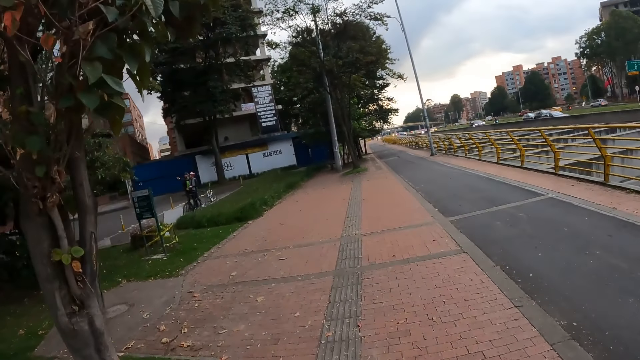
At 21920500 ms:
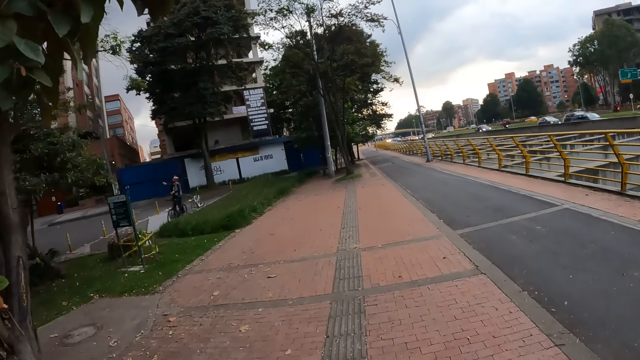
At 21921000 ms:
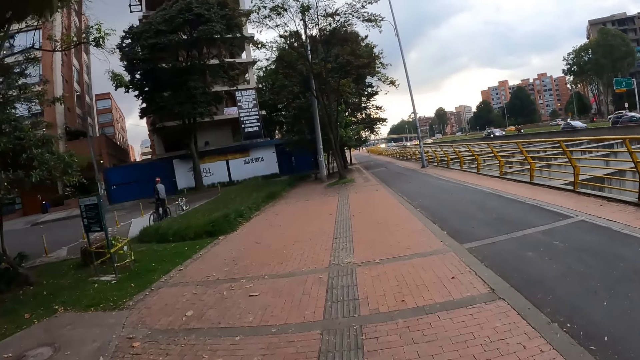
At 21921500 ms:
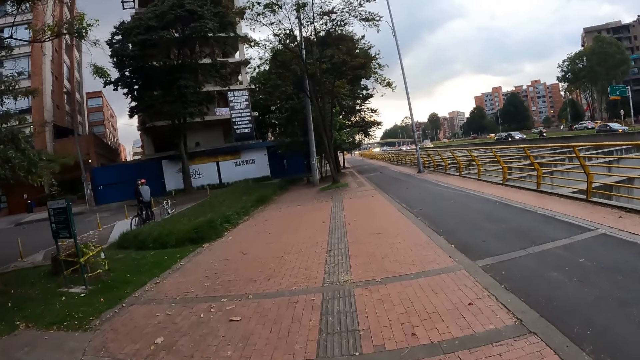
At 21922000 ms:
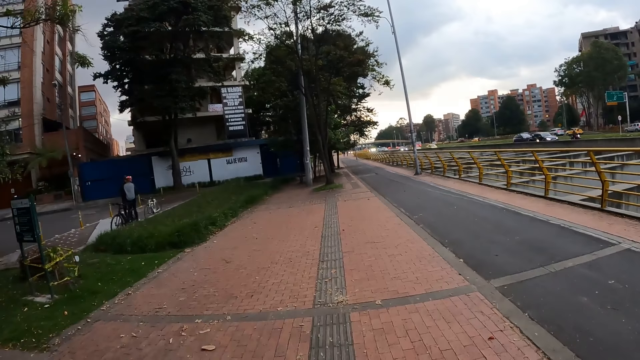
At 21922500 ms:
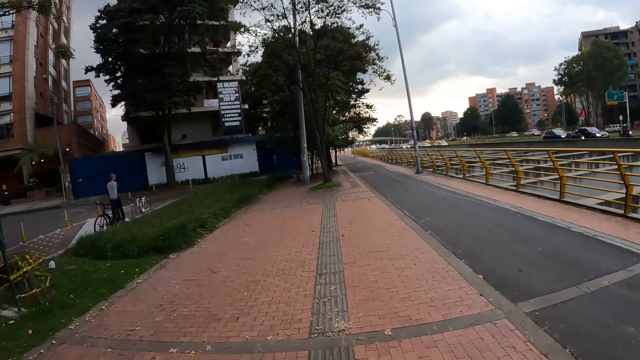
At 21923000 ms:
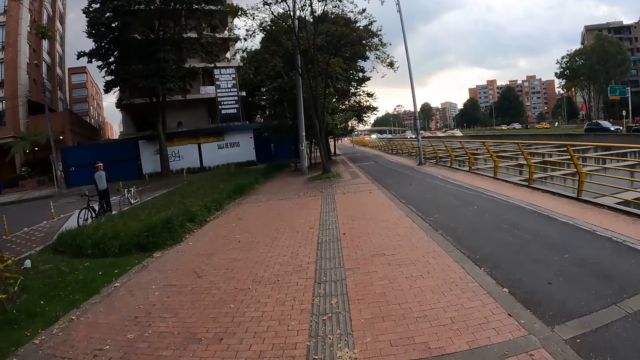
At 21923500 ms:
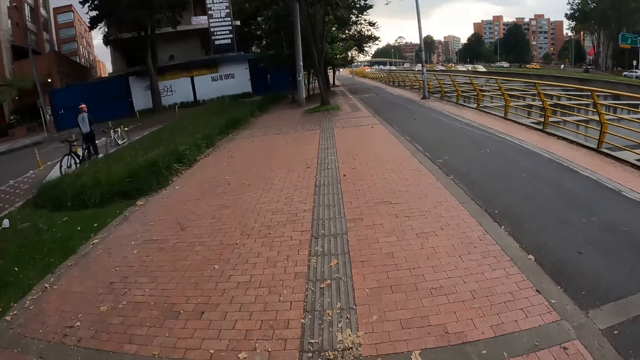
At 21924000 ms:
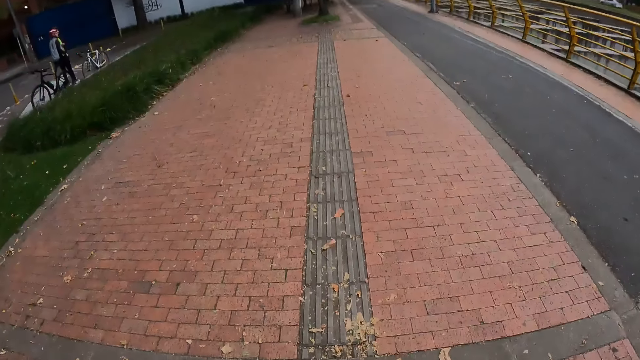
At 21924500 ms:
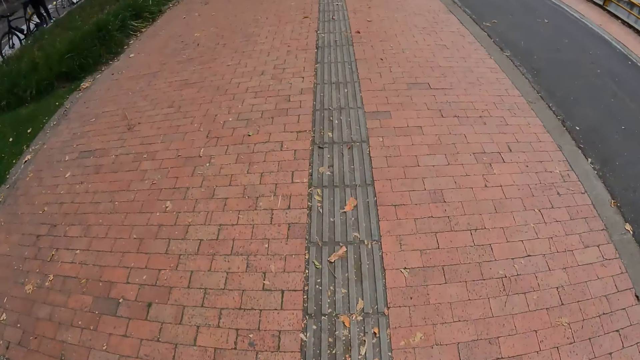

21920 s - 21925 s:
The camera wearer looks forward.

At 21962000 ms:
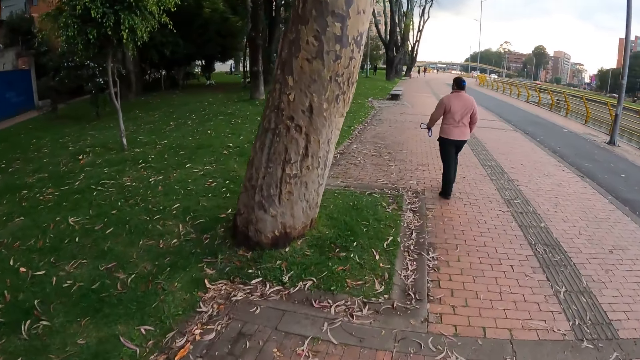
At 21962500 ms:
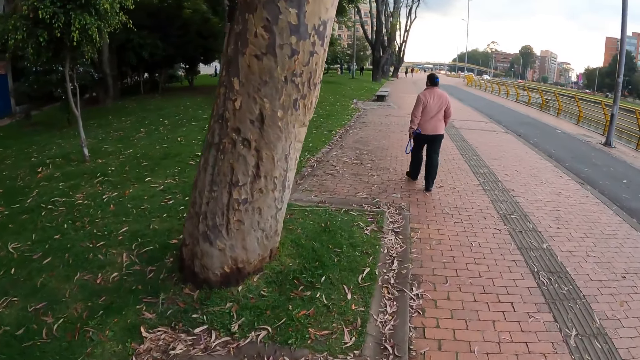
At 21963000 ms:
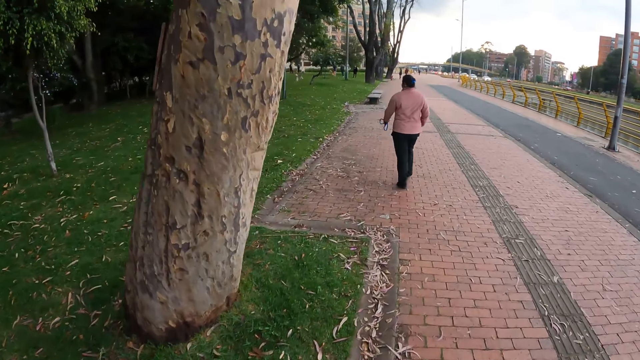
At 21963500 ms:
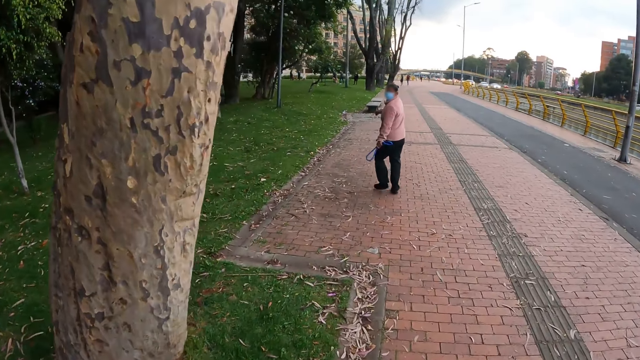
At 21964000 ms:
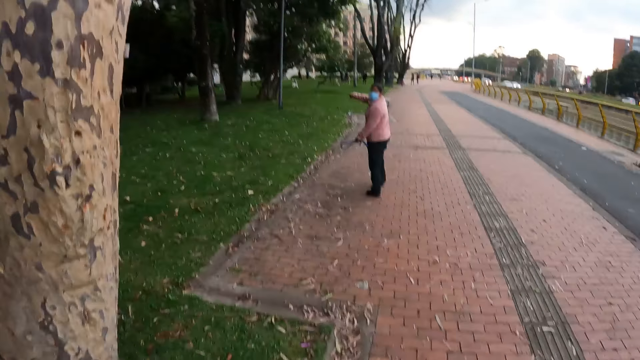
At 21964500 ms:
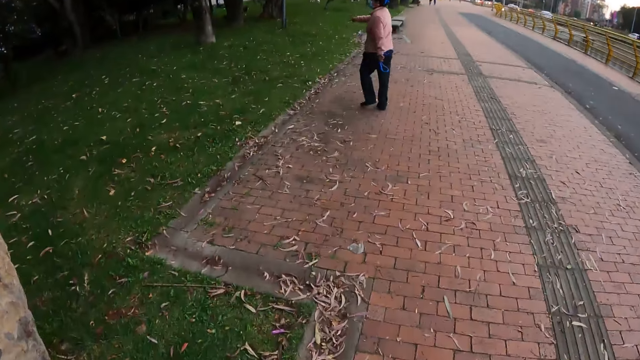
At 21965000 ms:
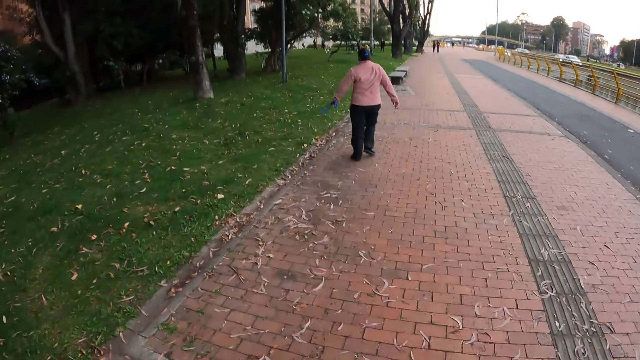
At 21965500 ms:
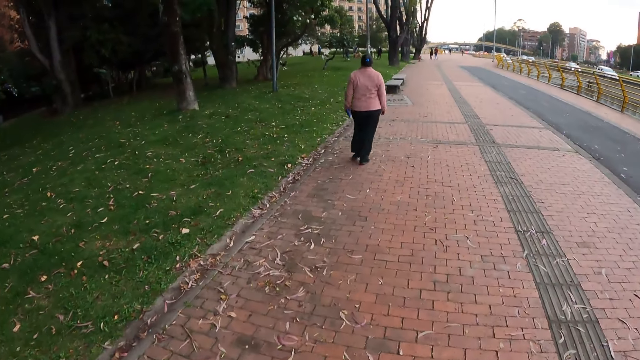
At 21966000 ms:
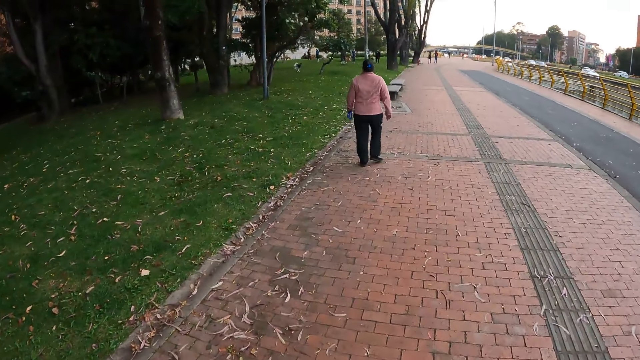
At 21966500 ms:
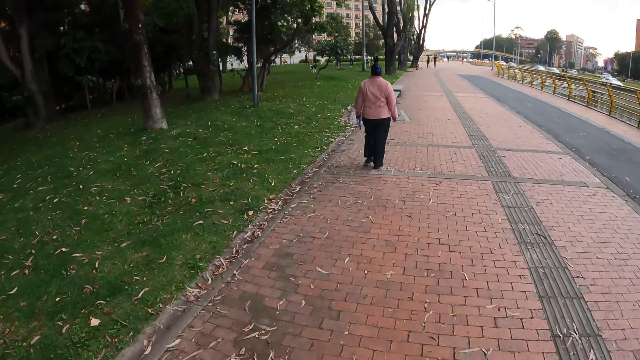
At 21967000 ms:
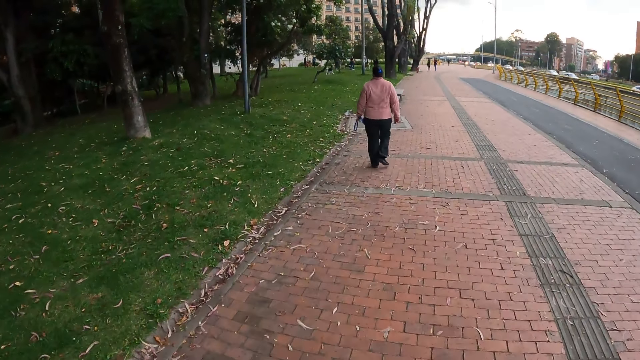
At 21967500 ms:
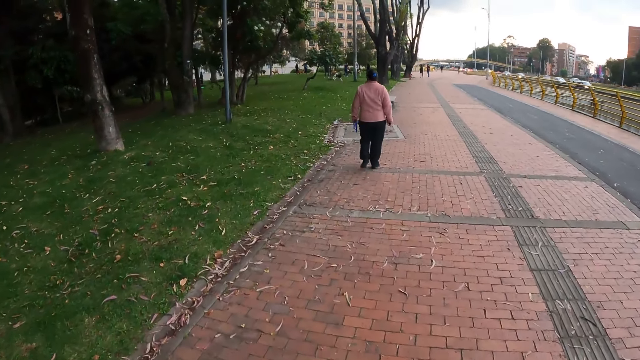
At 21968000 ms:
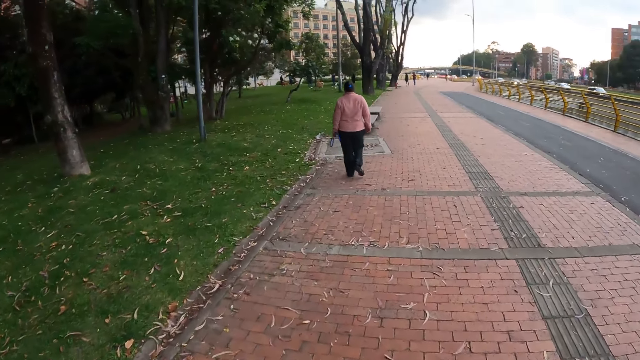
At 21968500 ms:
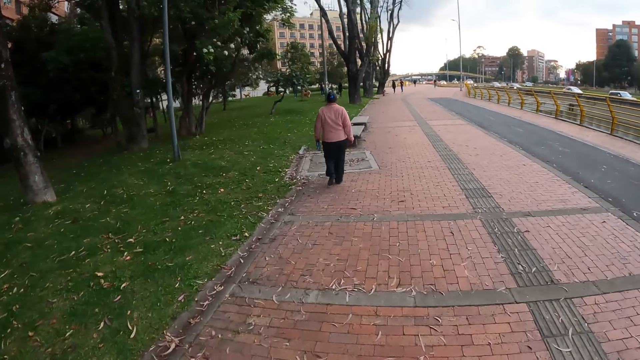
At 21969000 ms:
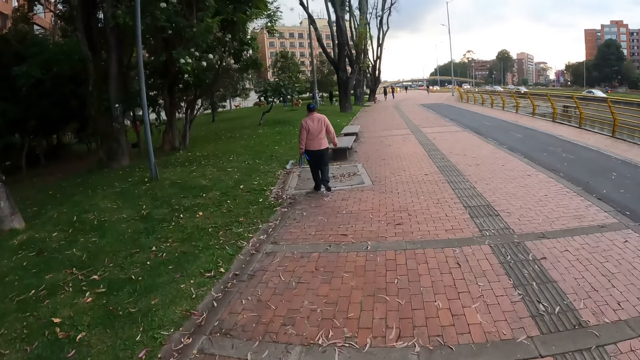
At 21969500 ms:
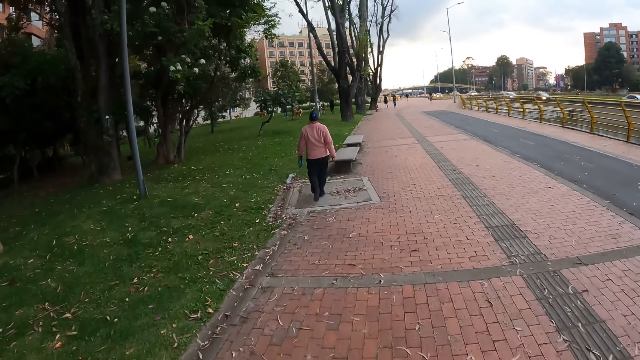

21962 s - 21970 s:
A woman interacts with the camera wearer. A man gestures to the camera wearer.

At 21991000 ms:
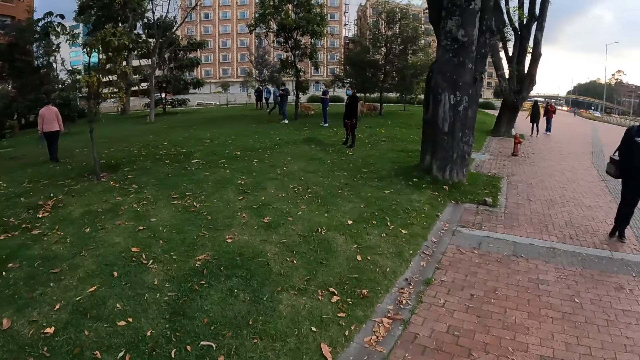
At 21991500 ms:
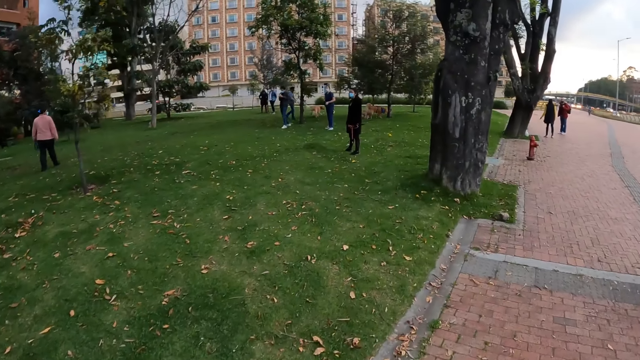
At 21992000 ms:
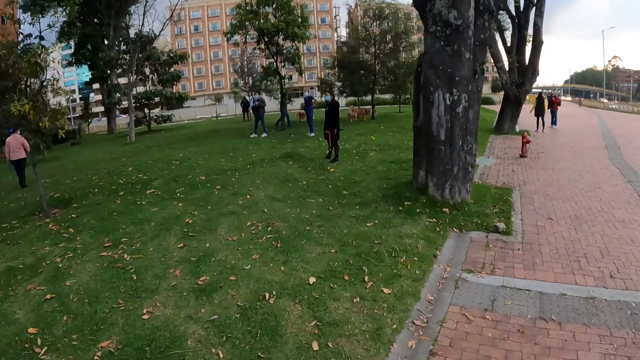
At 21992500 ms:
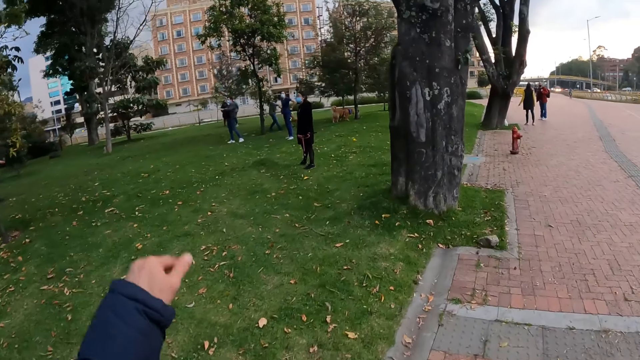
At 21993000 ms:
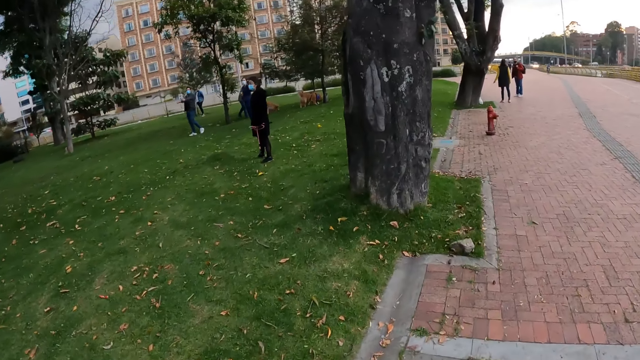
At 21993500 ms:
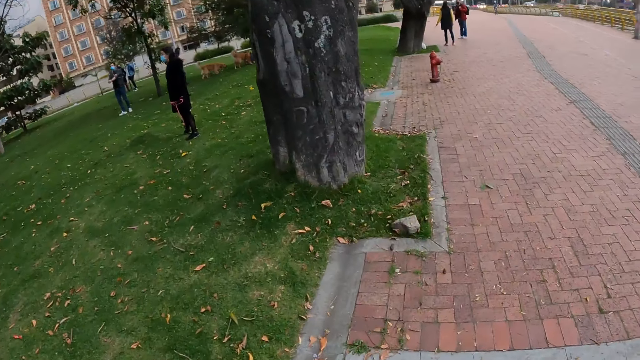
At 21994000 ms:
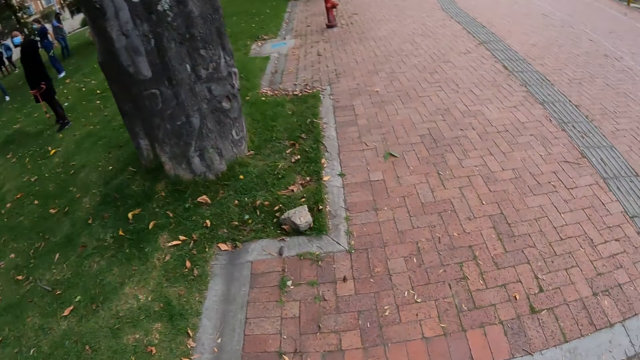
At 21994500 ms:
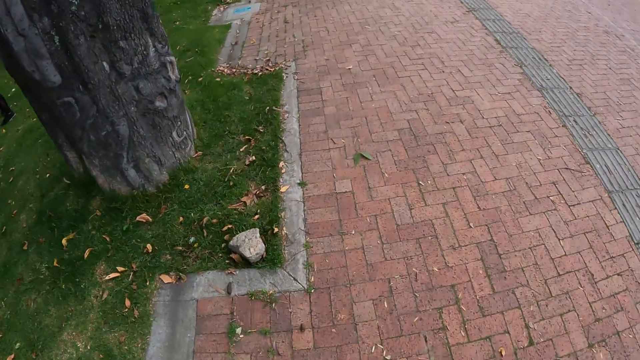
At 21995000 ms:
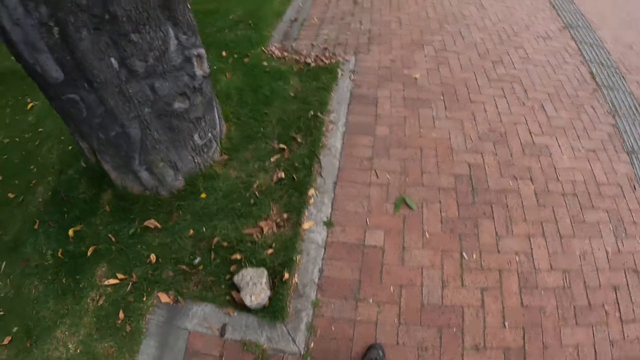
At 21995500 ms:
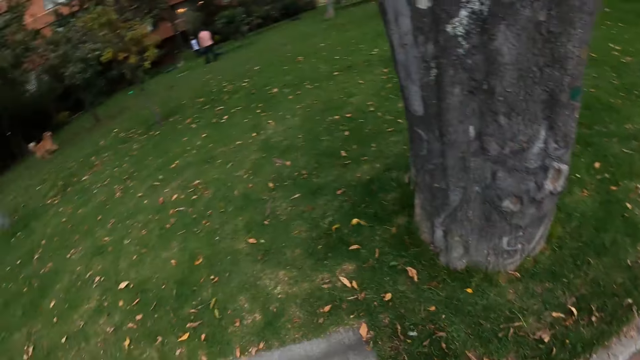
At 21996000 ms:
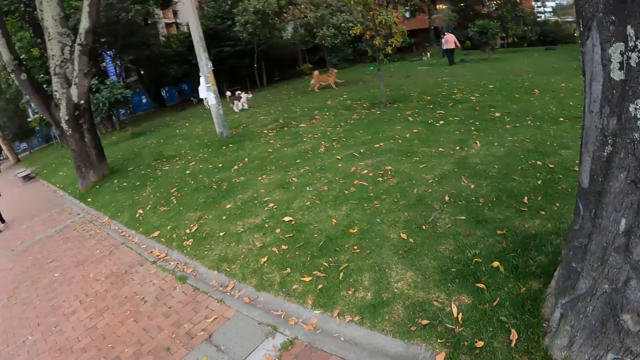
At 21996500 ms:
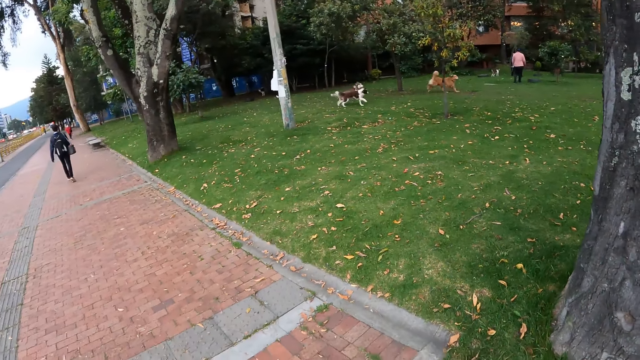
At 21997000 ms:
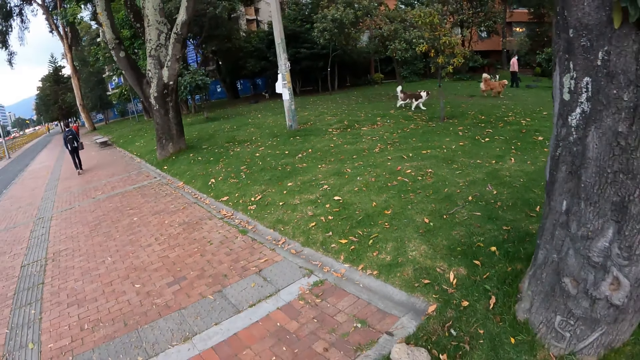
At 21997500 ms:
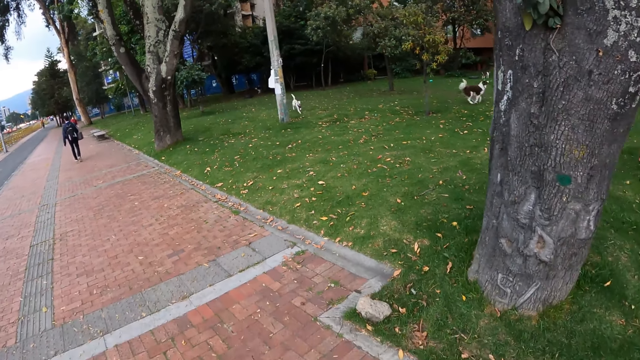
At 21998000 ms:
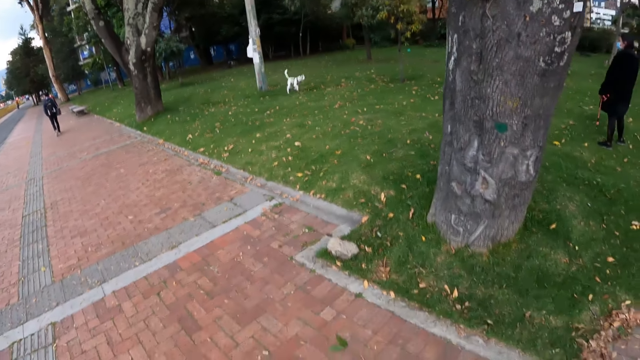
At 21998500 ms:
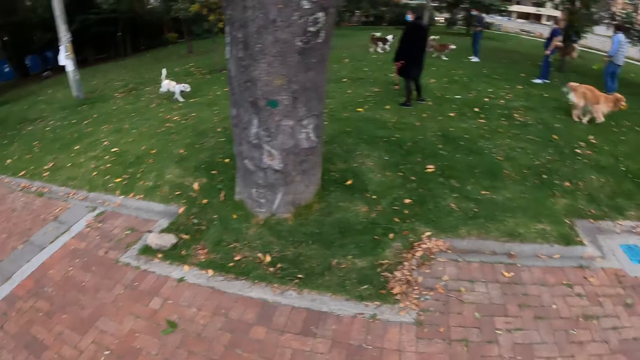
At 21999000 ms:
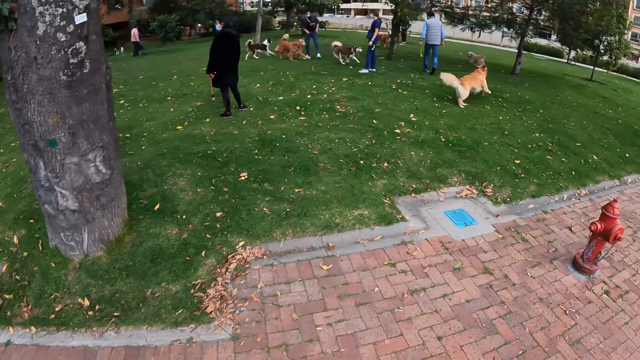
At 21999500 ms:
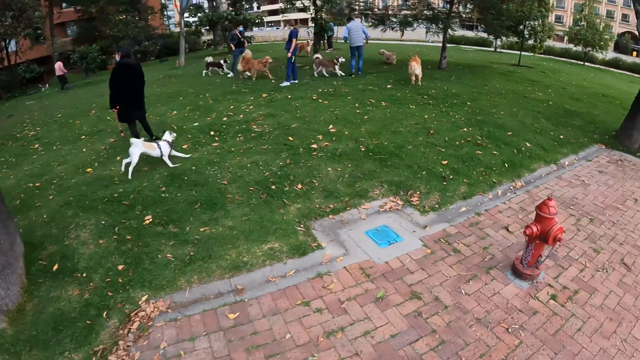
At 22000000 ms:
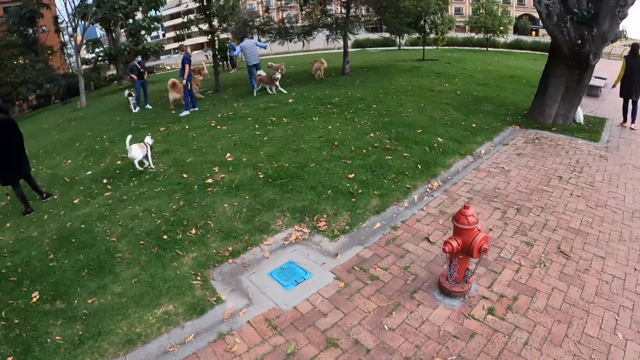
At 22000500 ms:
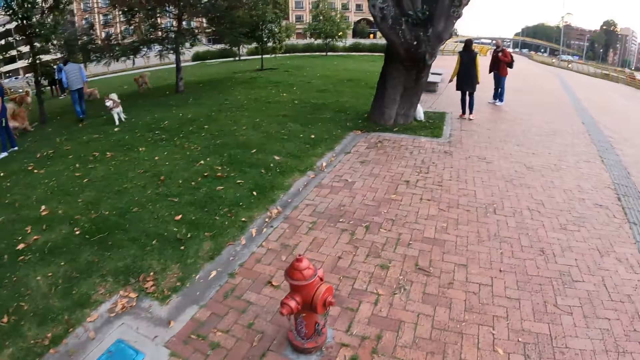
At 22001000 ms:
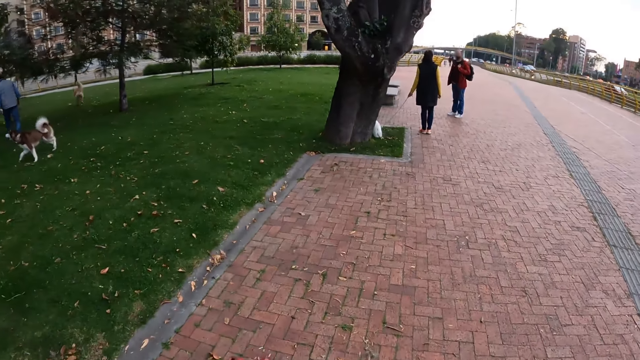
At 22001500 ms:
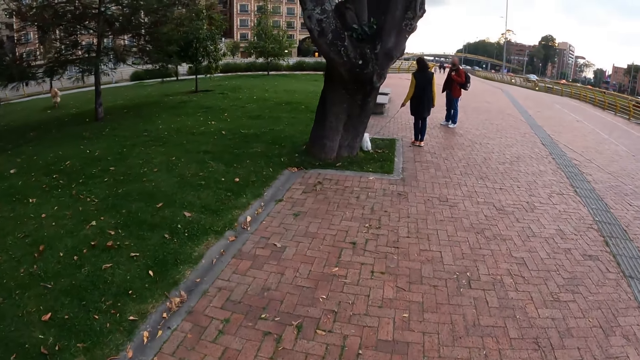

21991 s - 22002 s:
The camera wearer gestures. He raises his hands up. He looks at the dogs.
